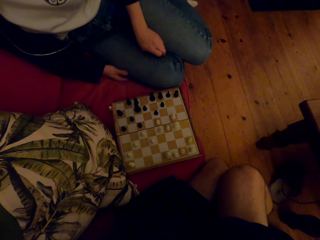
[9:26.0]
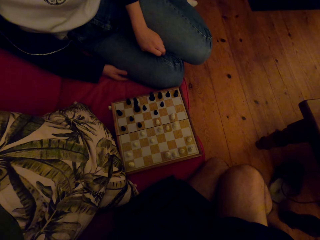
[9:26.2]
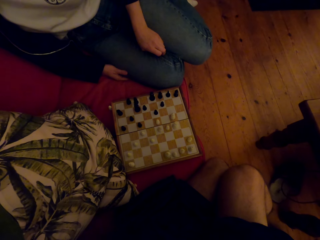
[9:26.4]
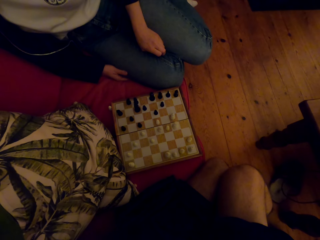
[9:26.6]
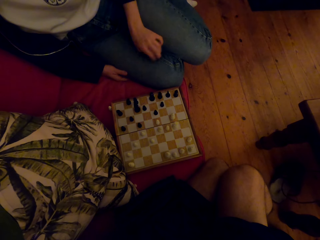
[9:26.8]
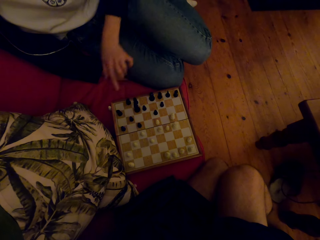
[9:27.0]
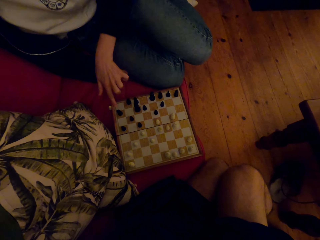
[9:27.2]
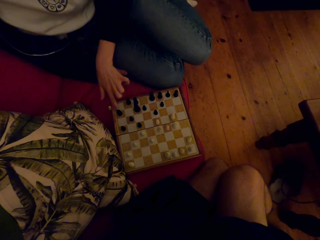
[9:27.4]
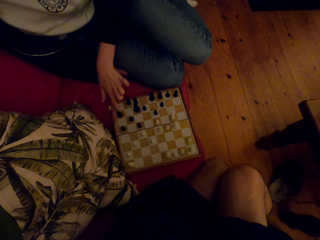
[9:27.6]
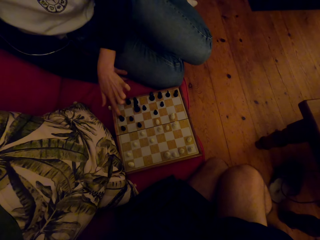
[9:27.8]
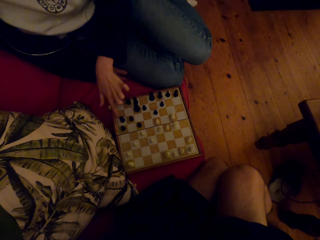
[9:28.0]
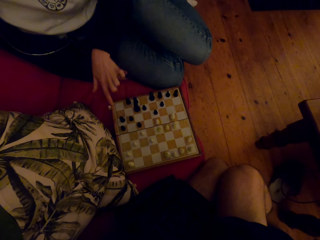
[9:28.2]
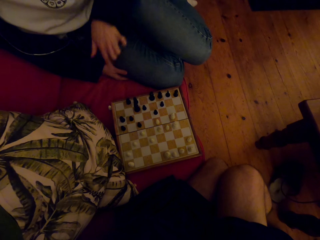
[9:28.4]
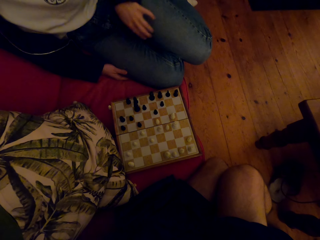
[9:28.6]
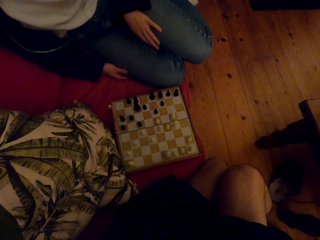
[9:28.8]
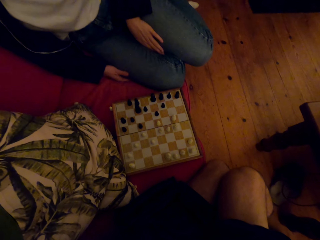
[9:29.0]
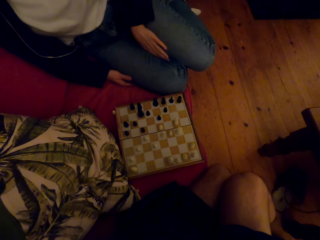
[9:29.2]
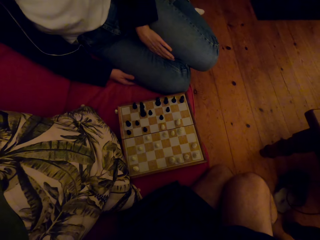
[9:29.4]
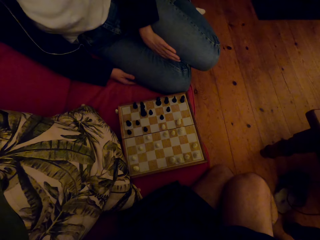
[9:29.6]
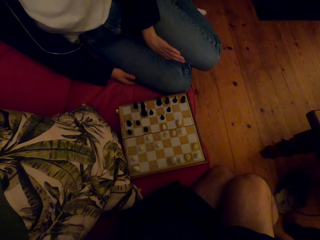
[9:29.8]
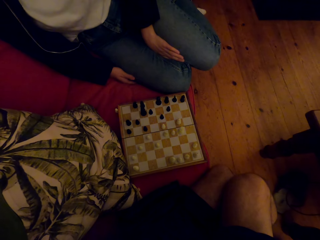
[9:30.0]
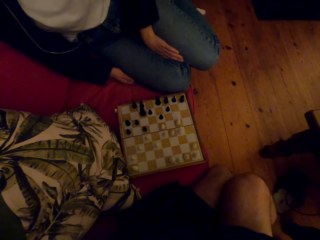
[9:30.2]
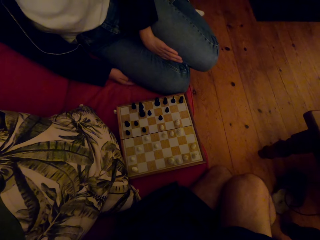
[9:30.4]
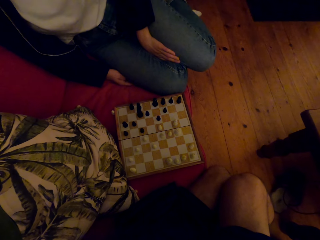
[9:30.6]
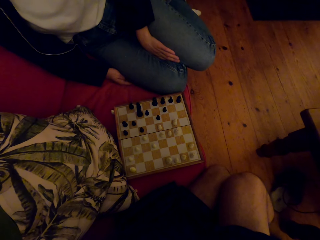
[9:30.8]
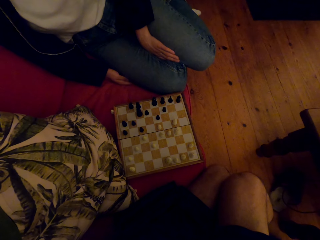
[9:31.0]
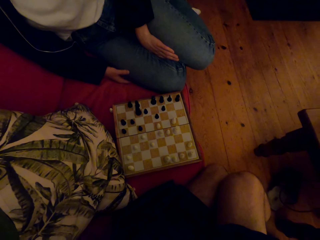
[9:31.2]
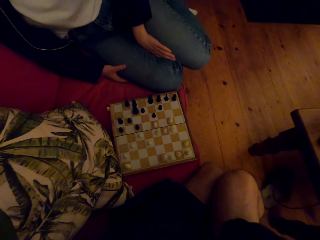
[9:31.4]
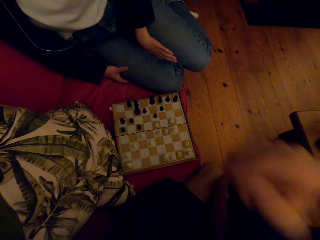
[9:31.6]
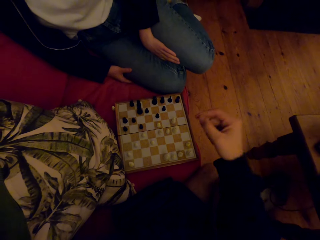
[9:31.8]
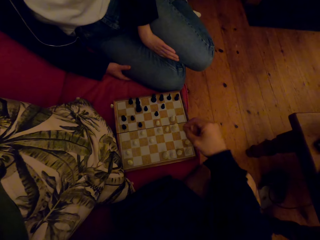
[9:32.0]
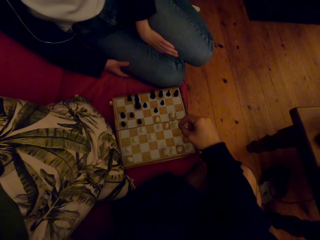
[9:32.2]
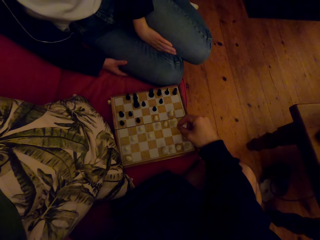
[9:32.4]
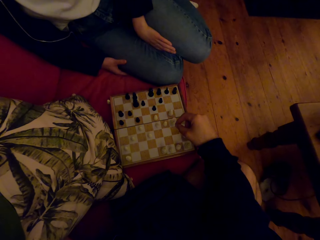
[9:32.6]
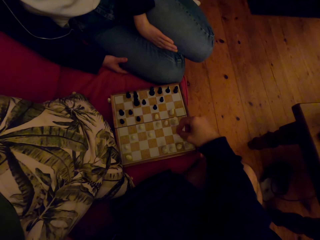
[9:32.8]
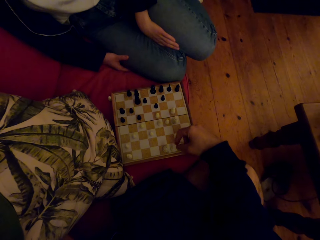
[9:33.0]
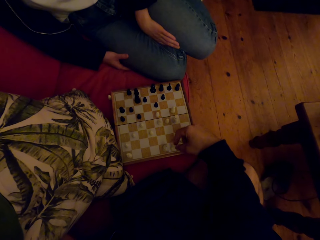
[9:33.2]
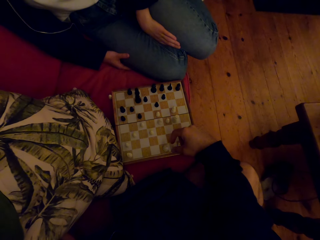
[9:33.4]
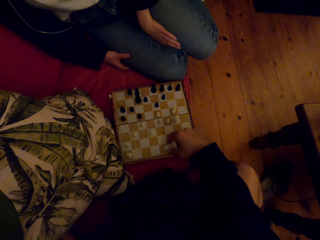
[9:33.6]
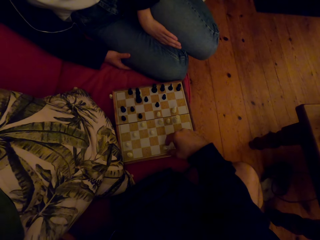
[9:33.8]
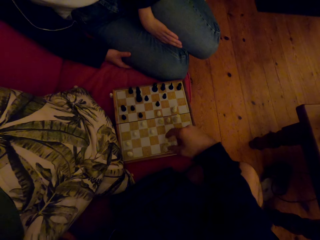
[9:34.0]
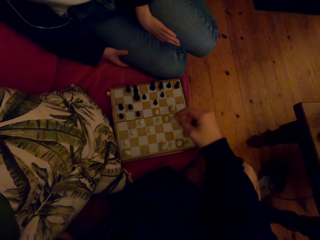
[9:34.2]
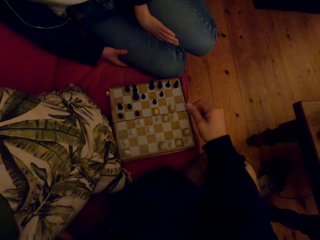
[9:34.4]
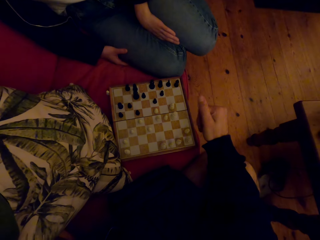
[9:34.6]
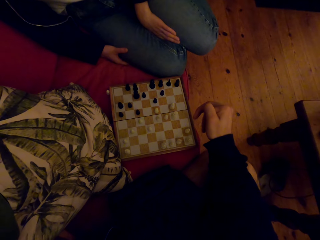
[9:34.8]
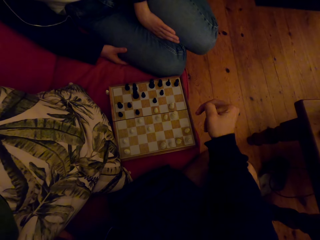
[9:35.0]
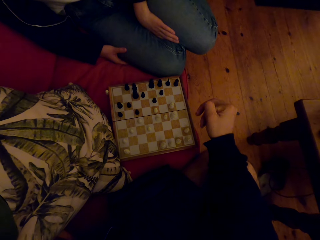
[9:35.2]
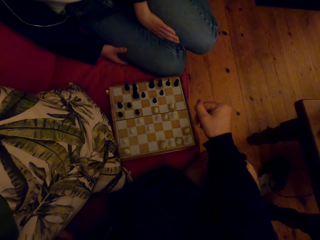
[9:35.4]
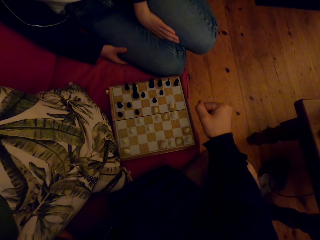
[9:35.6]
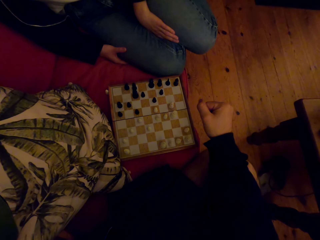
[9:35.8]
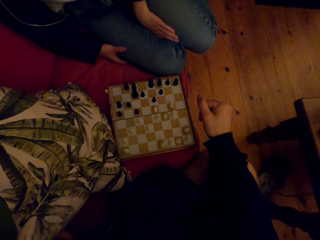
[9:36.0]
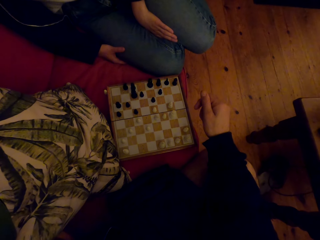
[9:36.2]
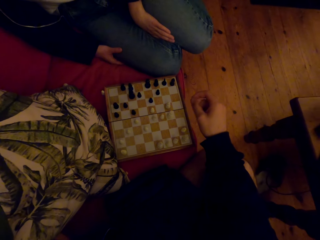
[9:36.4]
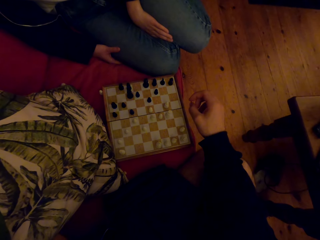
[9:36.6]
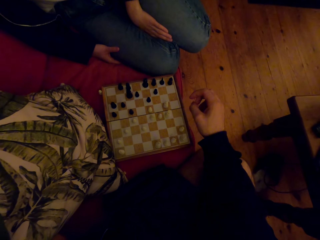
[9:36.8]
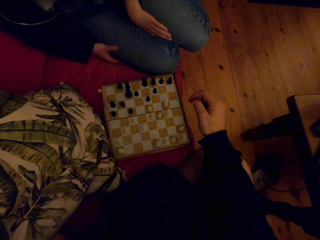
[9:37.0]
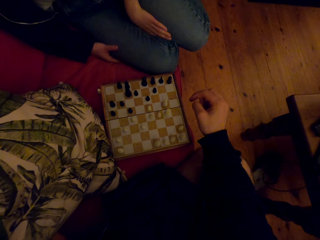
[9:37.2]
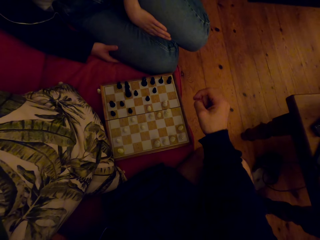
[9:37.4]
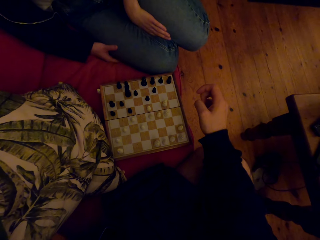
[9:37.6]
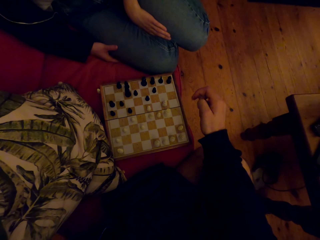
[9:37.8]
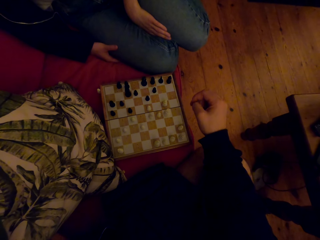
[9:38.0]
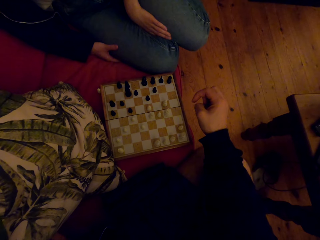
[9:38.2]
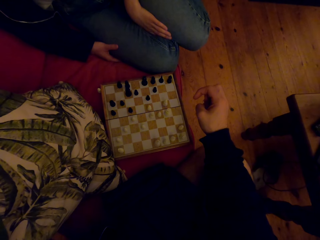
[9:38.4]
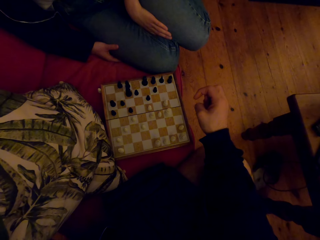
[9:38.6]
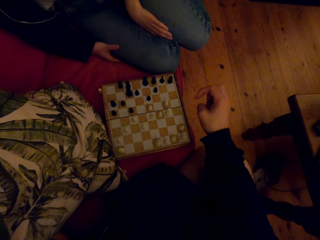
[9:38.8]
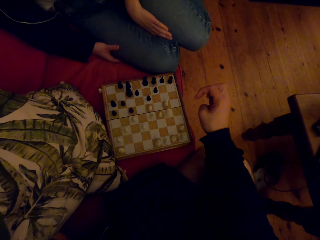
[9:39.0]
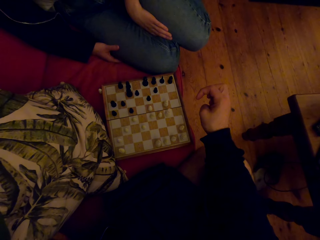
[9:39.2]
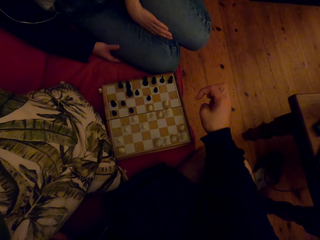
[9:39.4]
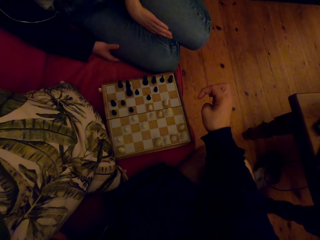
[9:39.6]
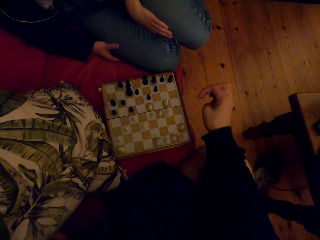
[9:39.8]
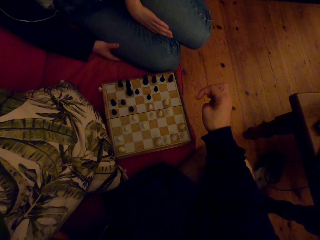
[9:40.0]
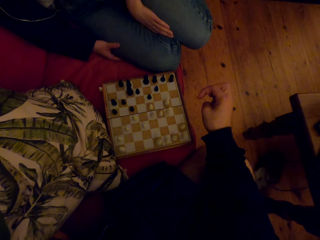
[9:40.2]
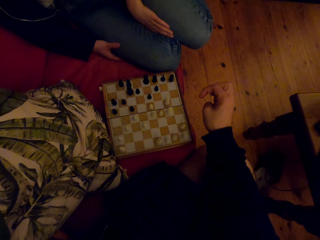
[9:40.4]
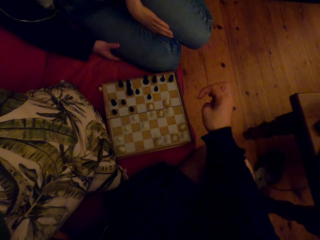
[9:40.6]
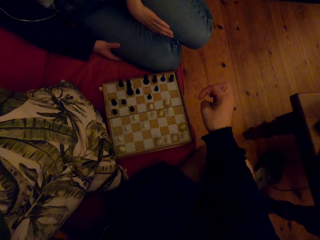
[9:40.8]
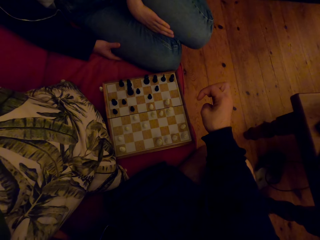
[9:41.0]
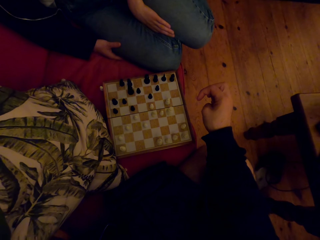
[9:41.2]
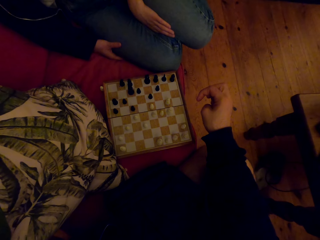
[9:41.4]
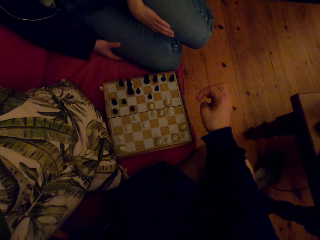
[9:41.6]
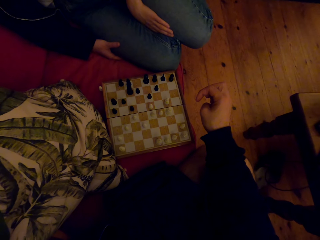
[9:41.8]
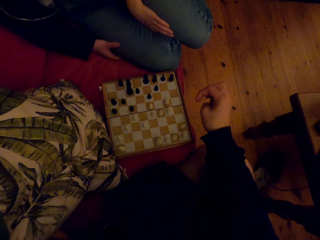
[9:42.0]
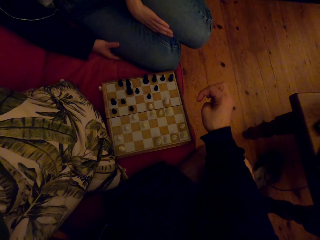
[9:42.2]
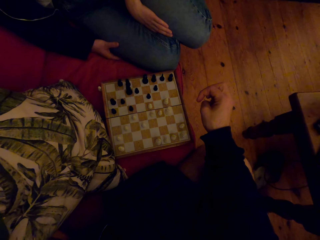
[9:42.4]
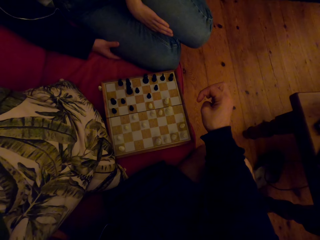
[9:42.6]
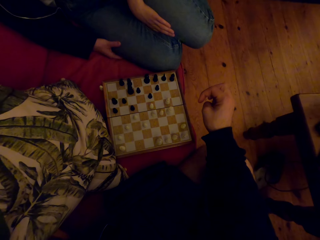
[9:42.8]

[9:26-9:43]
A person plays chess with the camera wearer. The camera wearer plays chess with the person. They talk with the person.

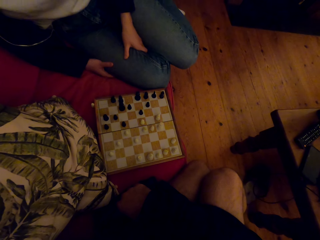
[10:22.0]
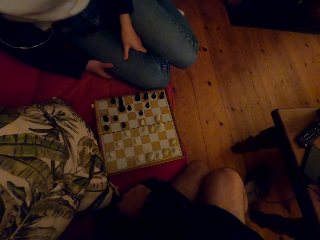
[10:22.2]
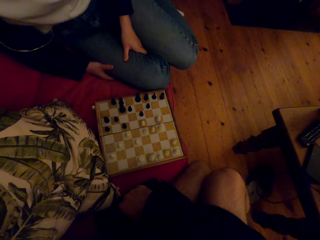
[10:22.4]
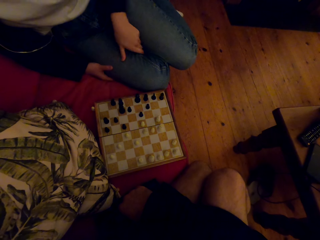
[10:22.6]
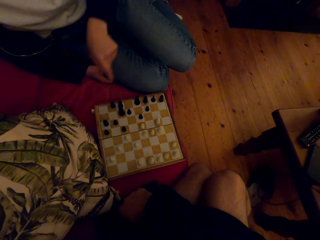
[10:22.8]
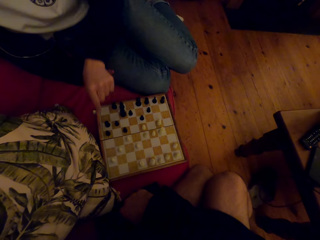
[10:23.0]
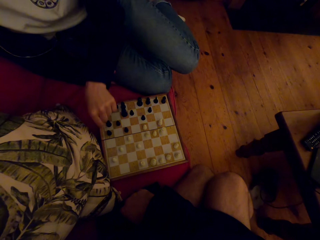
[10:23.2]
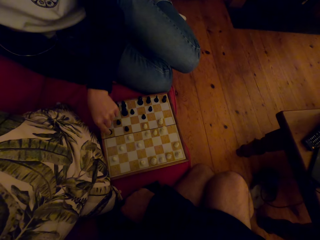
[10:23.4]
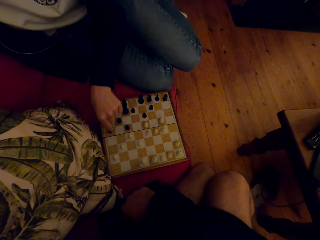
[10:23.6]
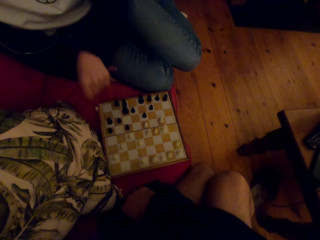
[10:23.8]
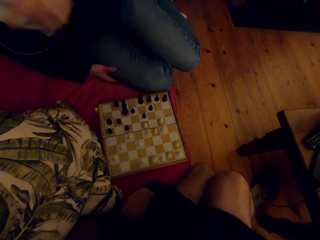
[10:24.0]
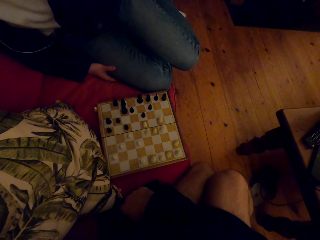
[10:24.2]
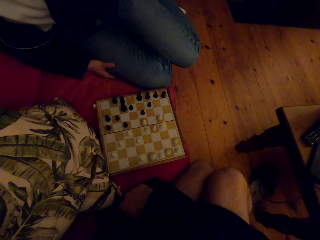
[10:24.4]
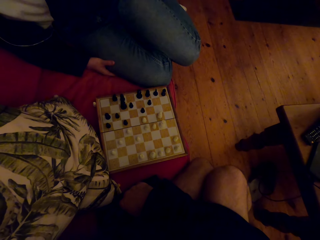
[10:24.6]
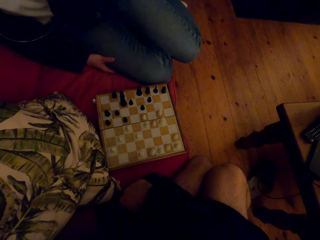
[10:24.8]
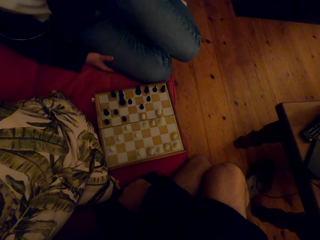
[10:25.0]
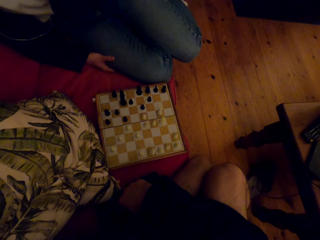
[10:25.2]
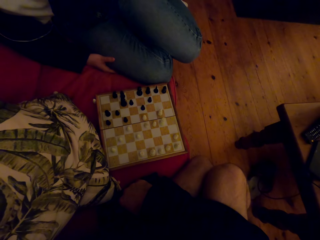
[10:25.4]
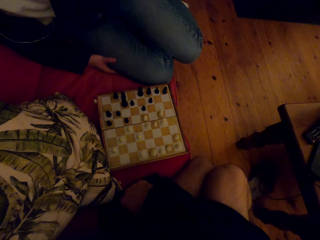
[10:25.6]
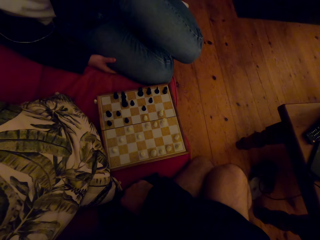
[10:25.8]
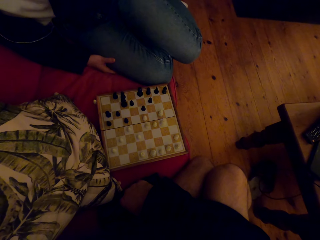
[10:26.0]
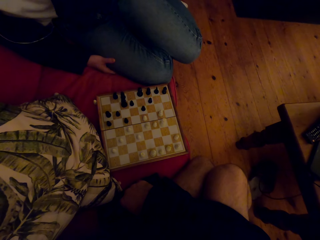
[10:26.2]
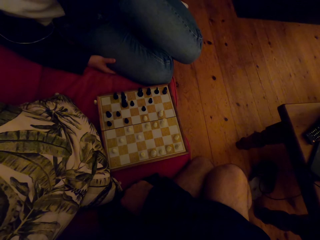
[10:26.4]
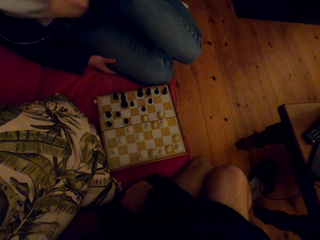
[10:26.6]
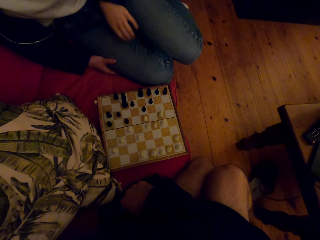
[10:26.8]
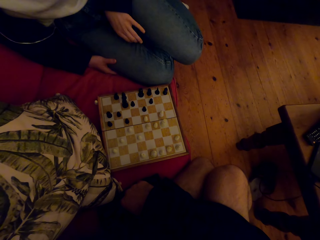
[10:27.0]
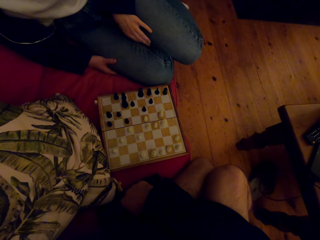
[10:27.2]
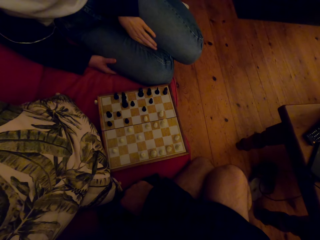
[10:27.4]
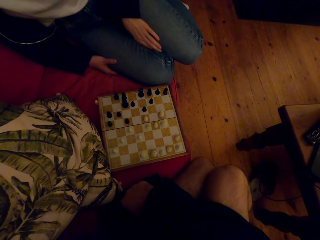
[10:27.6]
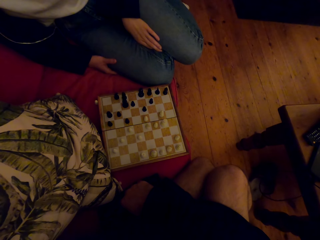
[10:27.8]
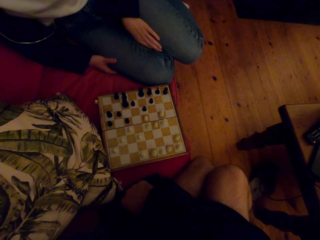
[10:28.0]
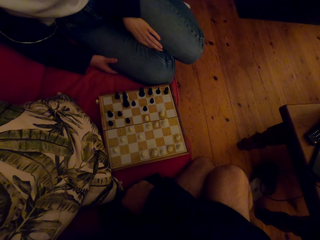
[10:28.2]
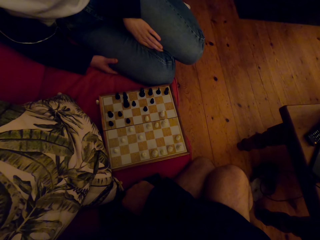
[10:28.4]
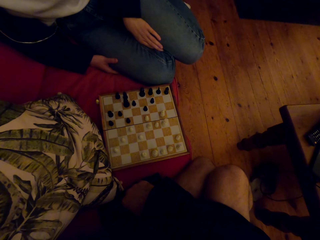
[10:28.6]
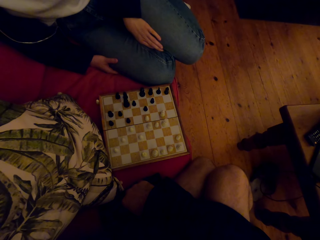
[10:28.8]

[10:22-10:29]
A person plays the chess game.
